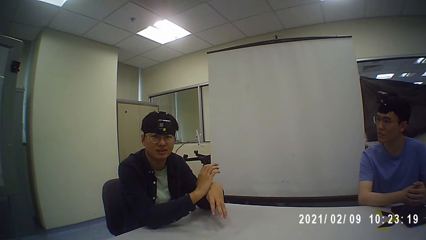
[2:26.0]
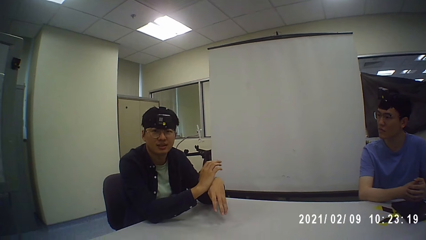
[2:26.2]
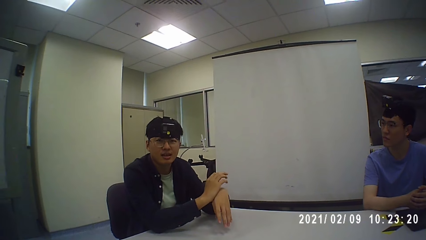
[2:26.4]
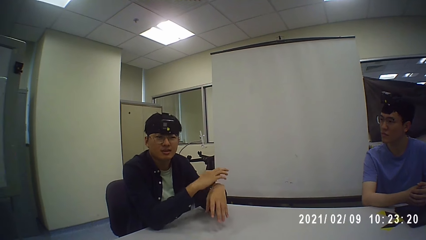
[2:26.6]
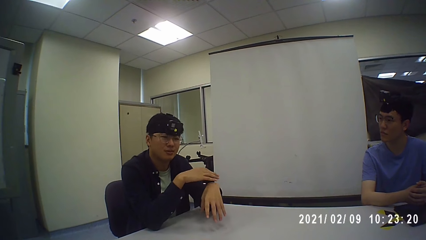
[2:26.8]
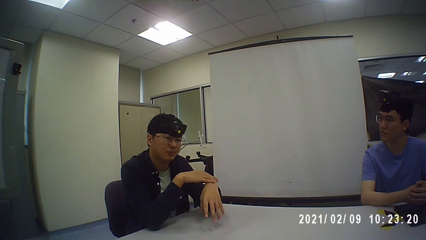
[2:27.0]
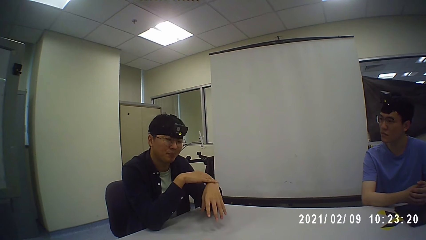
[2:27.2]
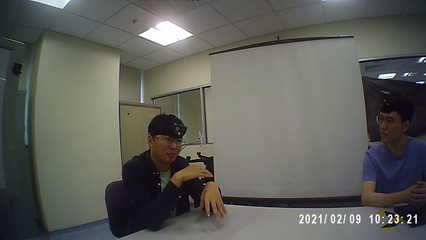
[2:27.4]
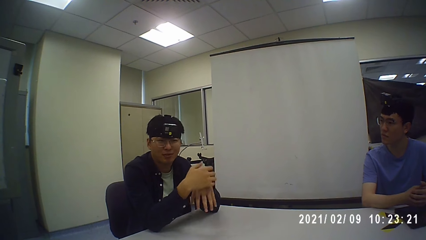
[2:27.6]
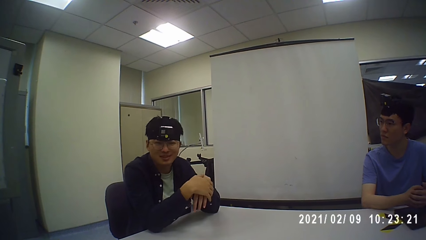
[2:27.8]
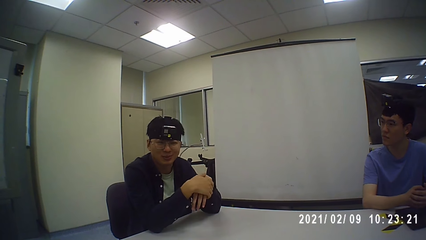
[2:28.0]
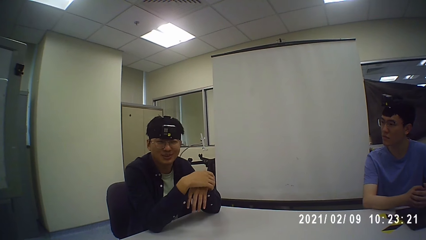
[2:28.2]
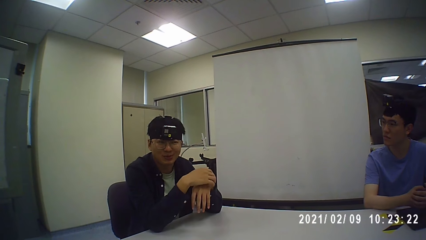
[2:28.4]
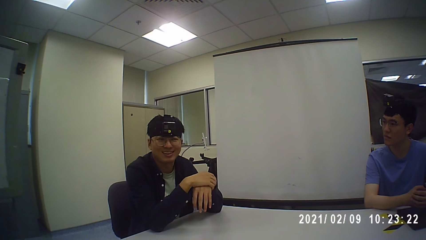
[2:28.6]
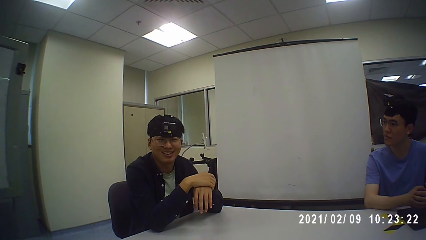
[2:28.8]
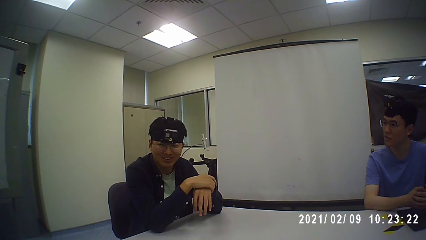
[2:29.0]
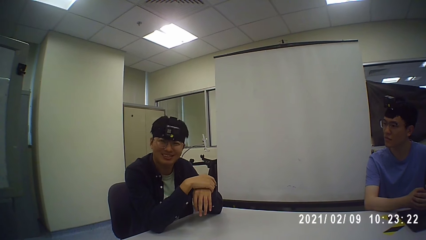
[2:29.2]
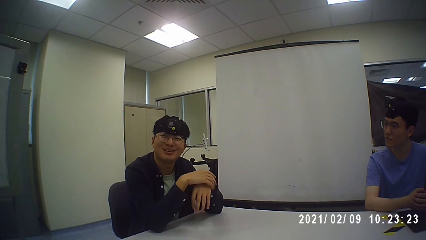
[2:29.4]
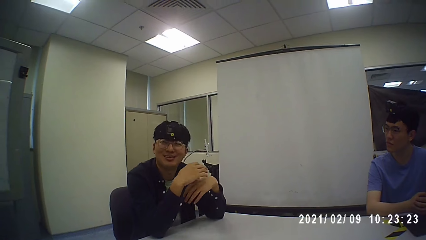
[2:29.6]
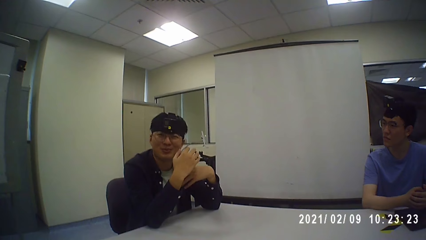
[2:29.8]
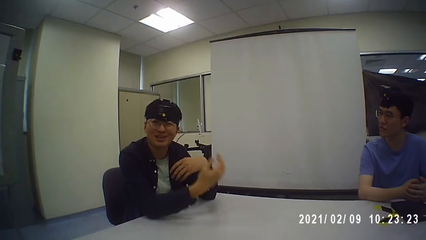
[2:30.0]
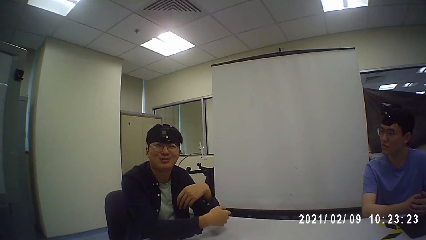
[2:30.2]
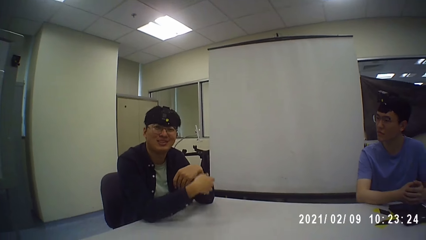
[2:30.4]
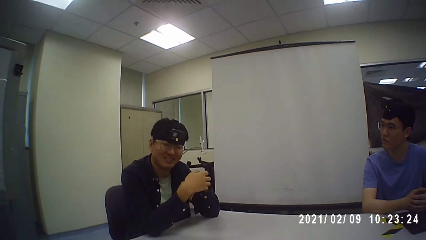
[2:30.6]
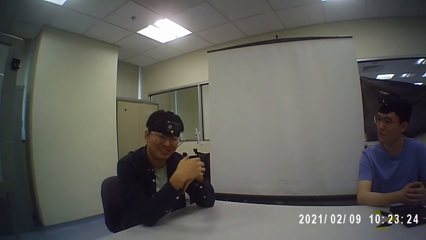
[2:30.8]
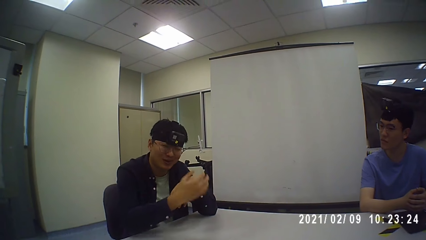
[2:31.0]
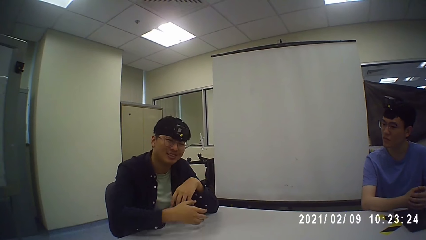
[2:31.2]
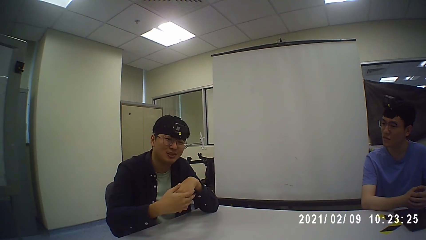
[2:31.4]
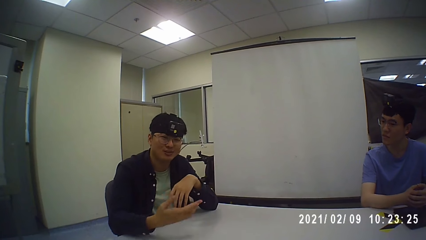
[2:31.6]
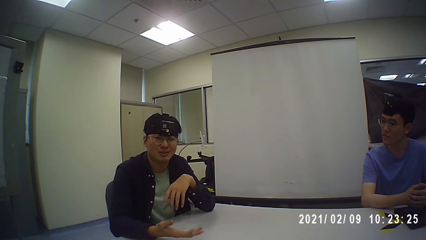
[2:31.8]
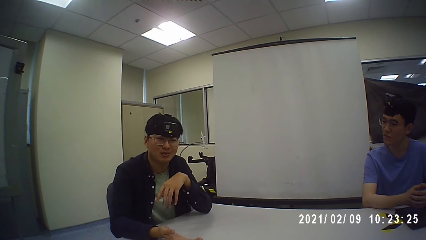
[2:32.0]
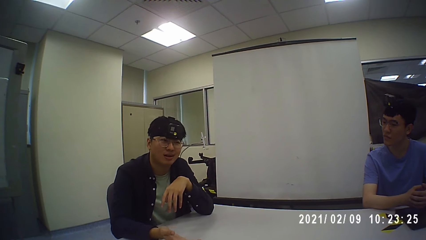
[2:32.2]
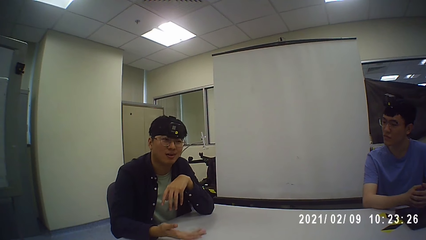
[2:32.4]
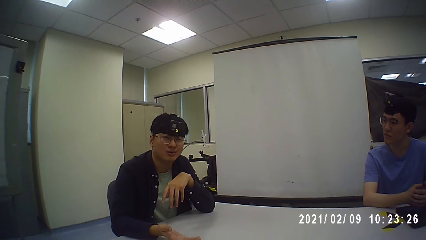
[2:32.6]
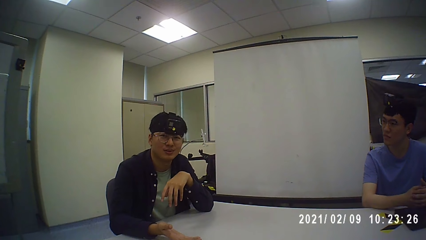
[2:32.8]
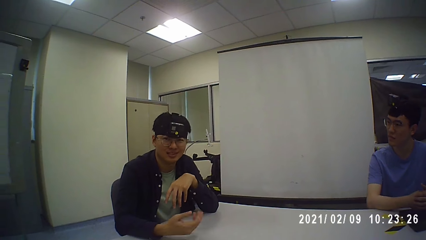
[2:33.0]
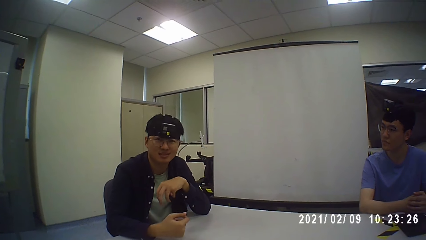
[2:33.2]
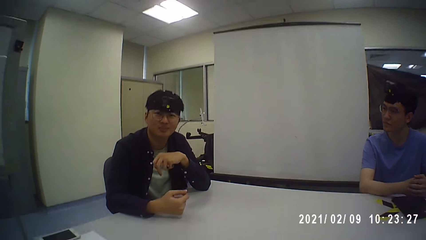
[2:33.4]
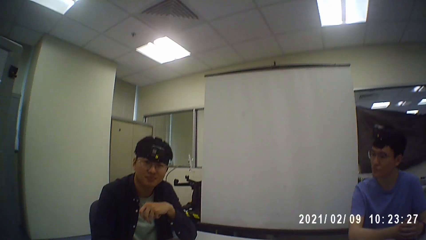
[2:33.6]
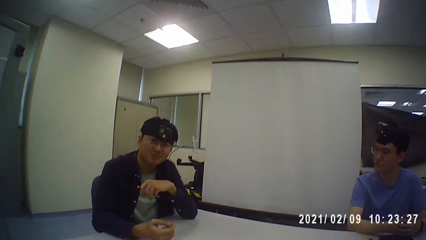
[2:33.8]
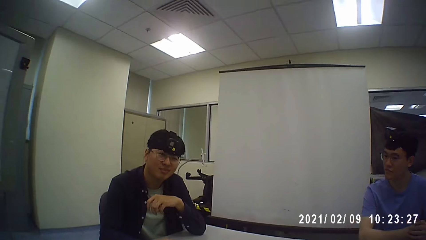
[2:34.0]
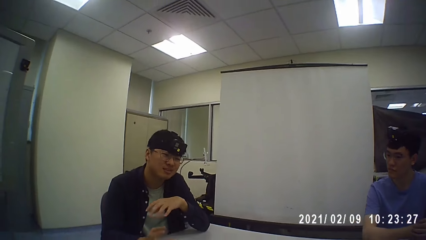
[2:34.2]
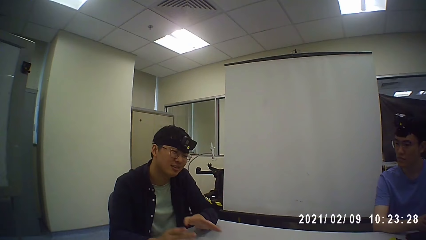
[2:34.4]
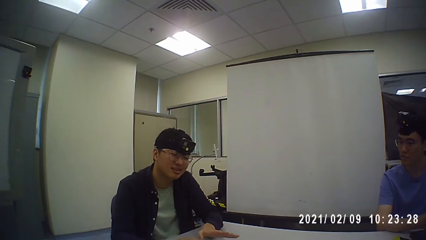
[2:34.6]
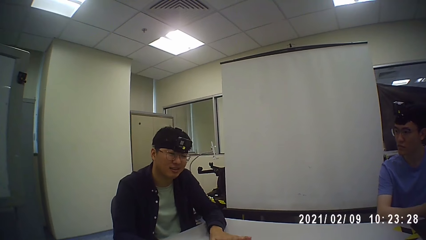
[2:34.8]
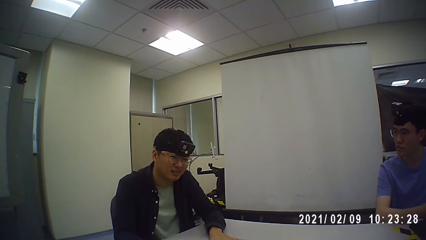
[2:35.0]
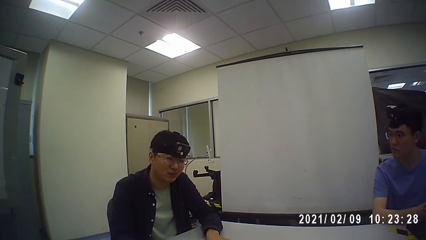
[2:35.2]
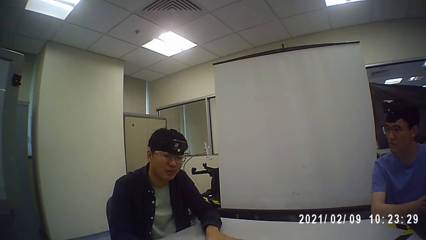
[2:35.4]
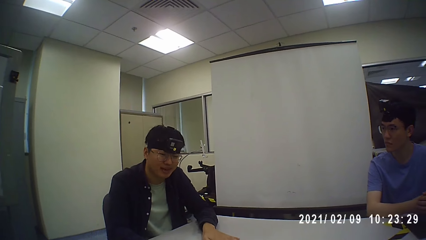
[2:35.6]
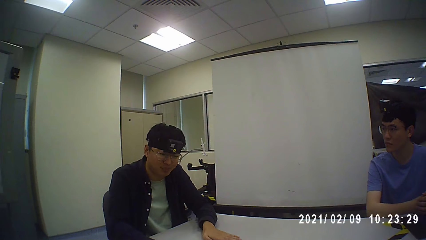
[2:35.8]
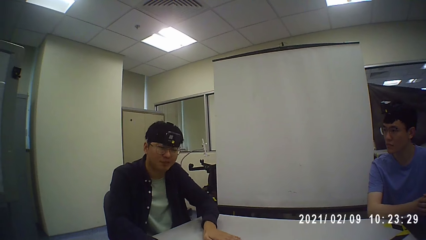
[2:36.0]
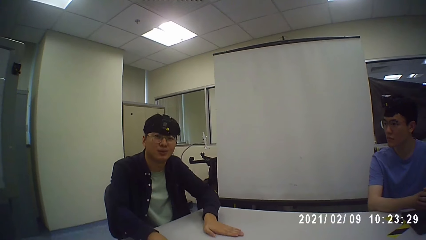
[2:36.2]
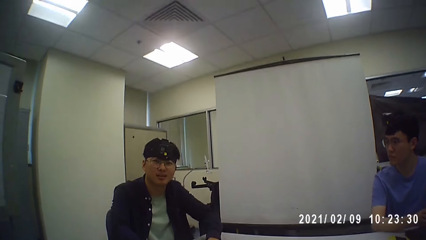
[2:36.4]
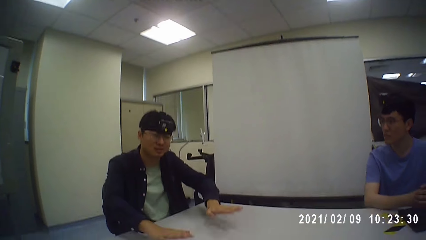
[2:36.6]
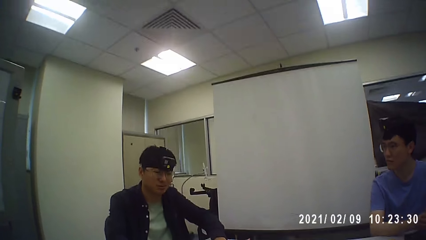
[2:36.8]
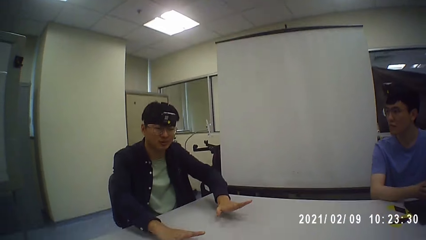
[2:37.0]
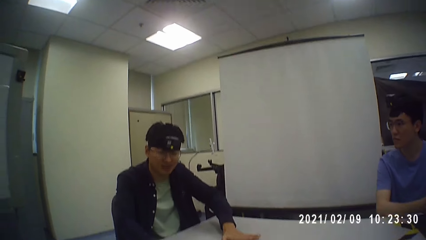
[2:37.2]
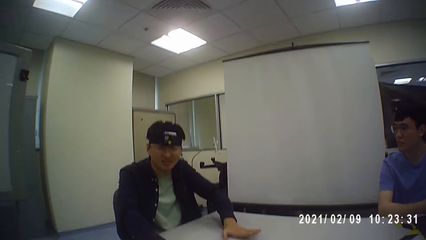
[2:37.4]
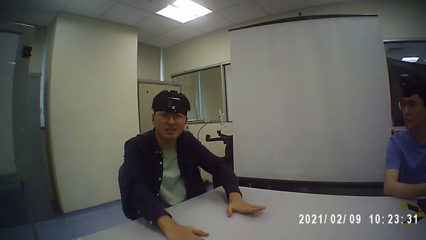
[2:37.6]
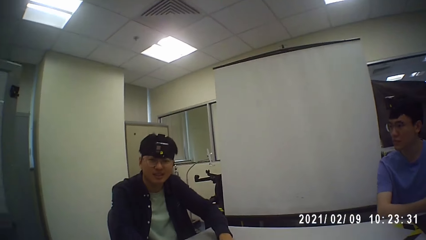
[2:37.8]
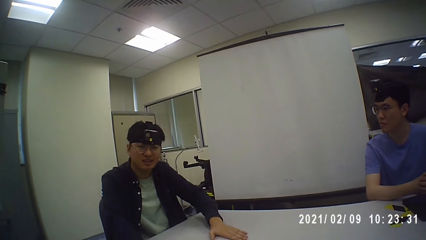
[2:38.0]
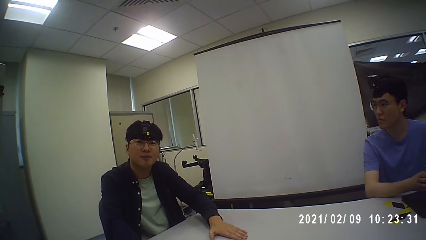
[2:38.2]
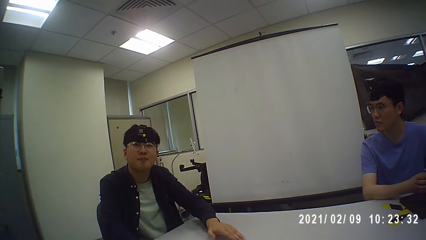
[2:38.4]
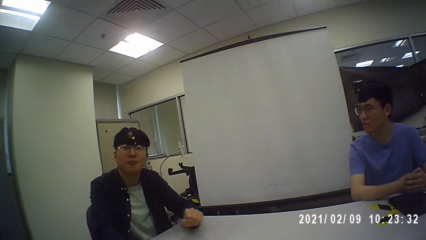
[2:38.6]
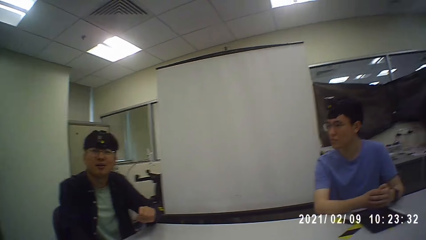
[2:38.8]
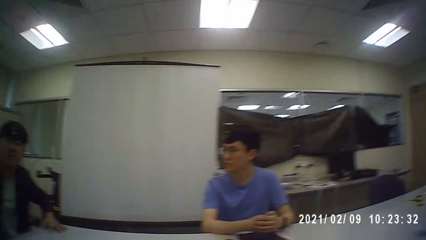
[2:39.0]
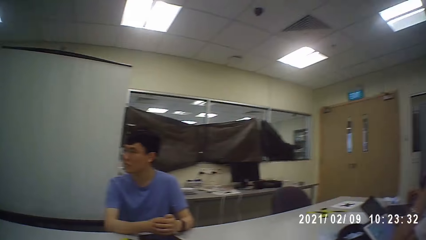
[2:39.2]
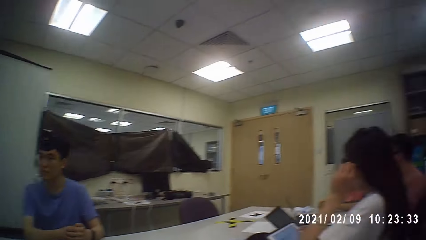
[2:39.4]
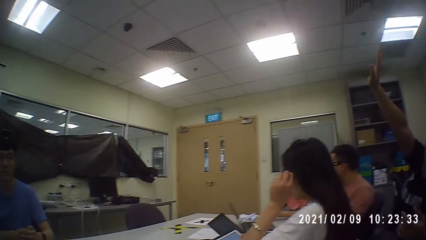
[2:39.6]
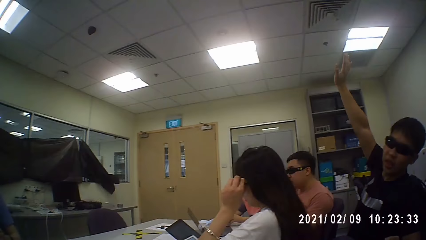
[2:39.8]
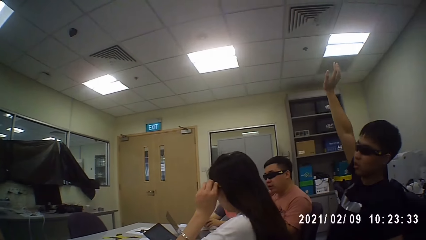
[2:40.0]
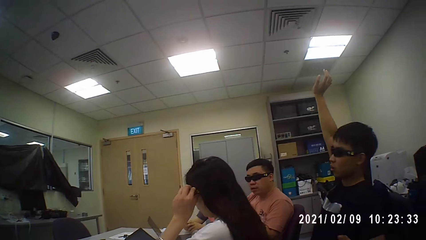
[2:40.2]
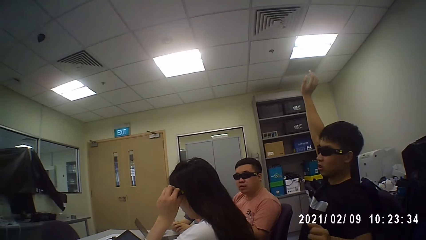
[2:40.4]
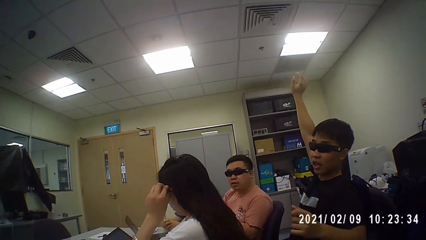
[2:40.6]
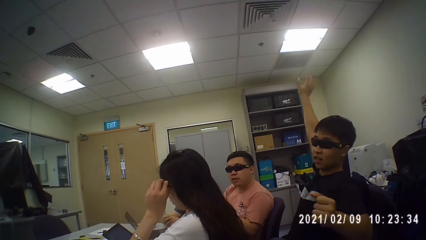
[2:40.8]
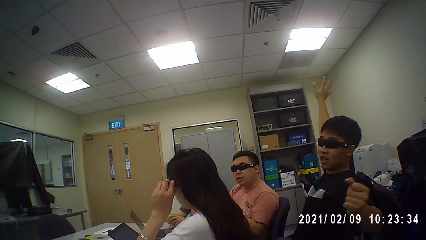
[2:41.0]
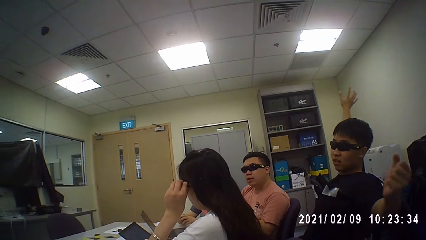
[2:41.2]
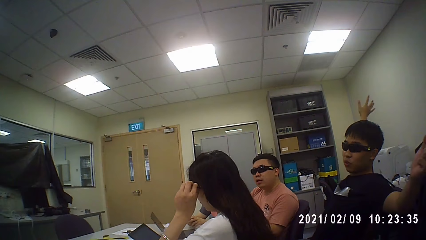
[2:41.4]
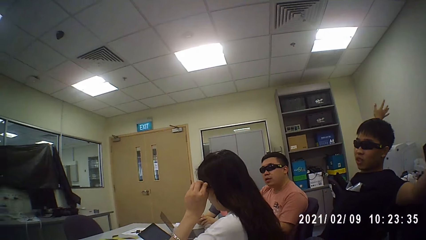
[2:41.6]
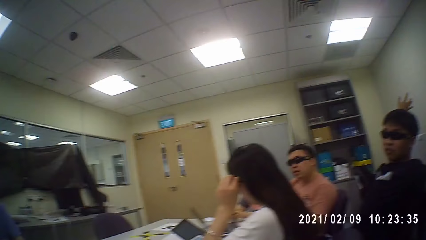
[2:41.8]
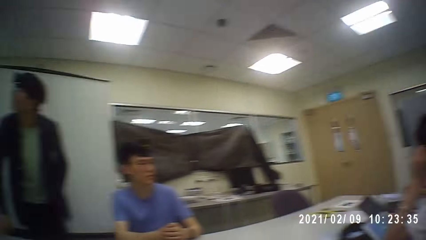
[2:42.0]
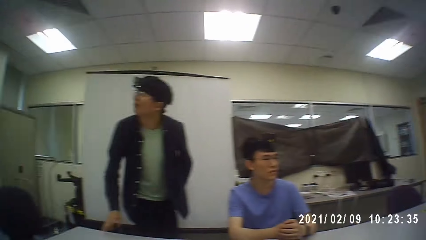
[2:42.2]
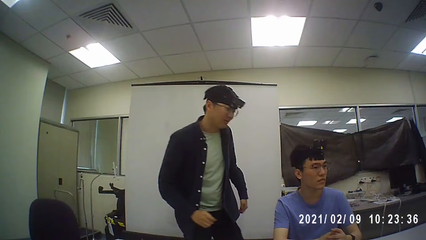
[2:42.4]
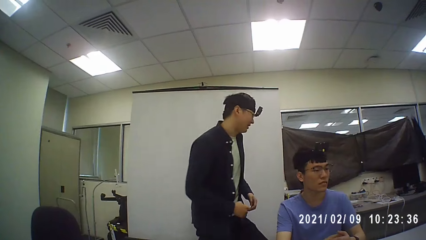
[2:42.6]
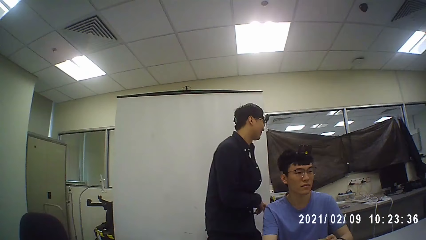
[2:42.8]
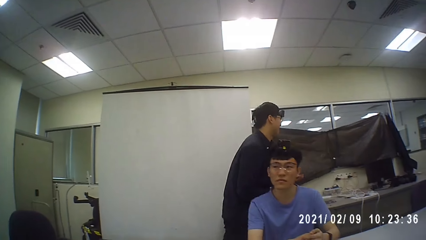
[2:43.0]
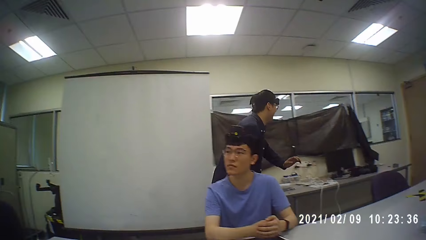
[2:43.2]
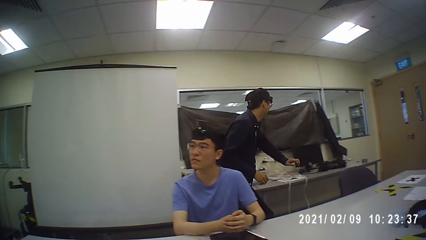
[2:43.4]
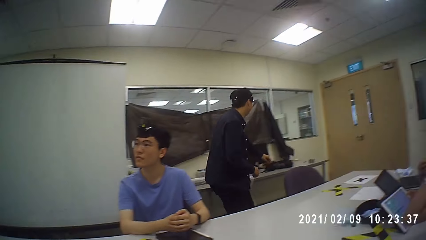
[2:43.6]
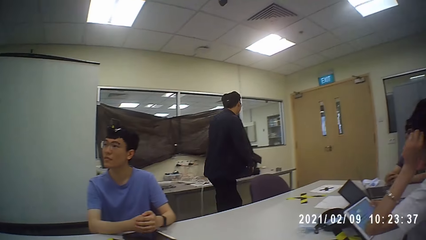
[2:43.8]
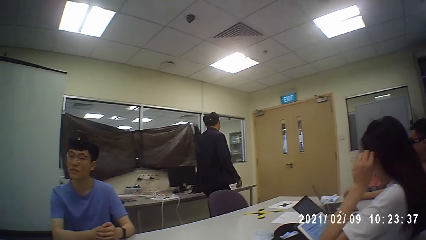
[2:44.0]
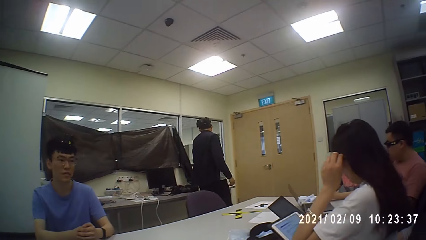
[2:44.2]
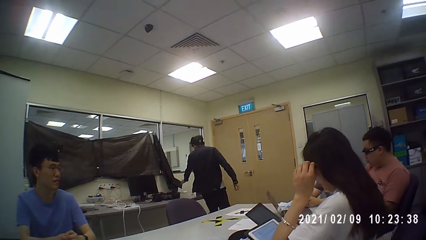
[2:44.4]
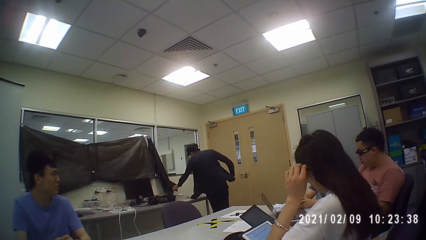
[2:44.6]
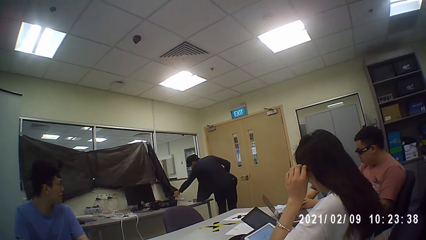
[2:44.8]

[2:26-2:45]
A person stretches as he talks. Another man walks in the room.
